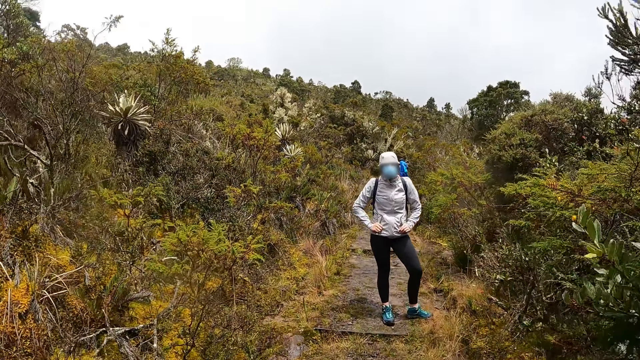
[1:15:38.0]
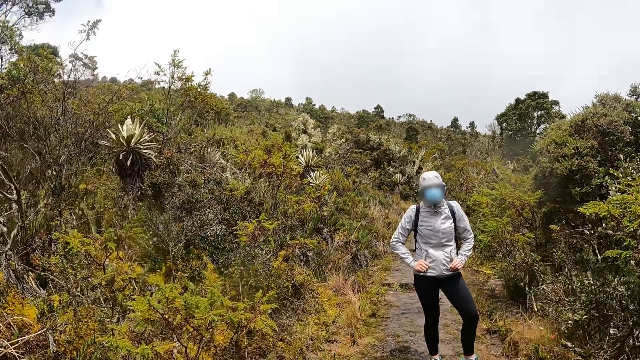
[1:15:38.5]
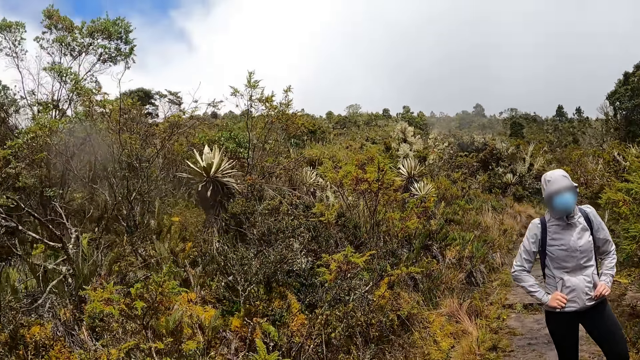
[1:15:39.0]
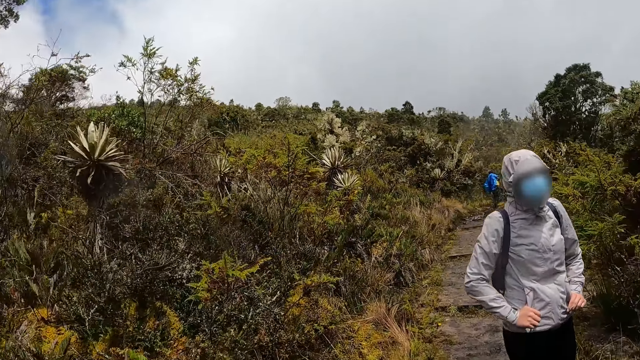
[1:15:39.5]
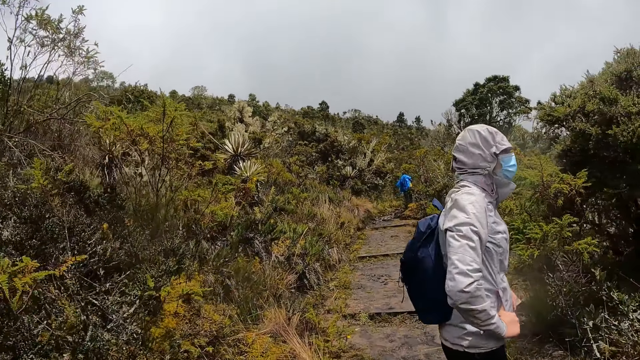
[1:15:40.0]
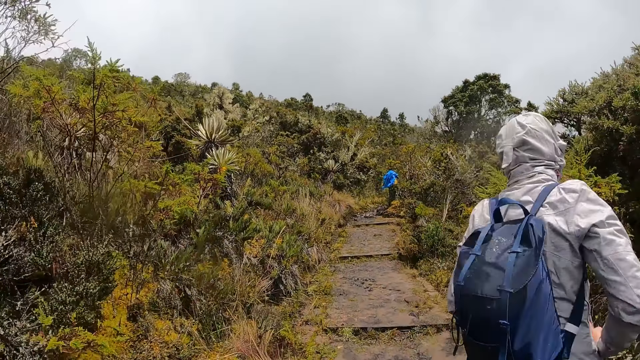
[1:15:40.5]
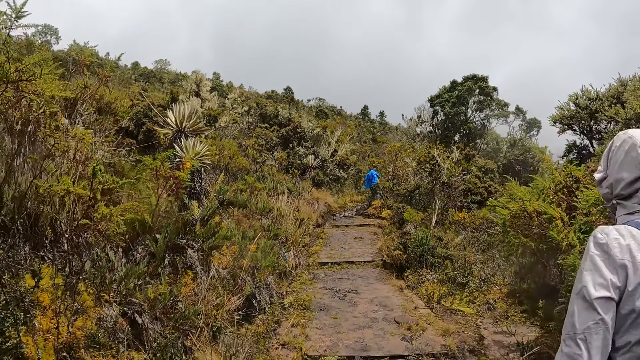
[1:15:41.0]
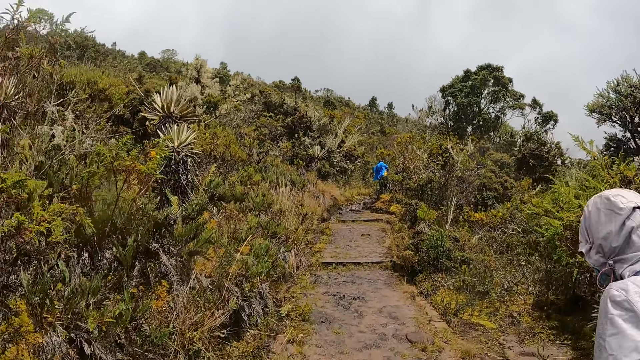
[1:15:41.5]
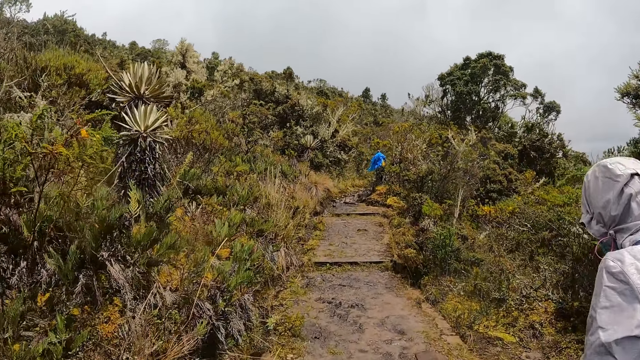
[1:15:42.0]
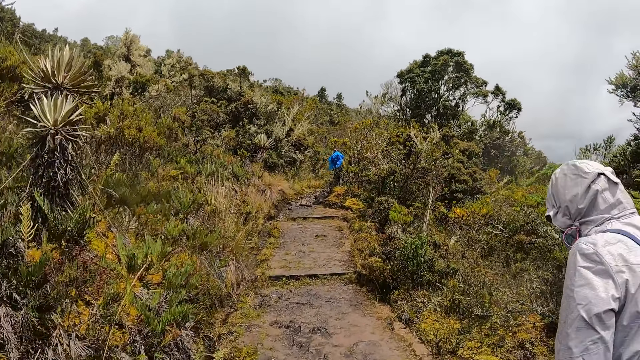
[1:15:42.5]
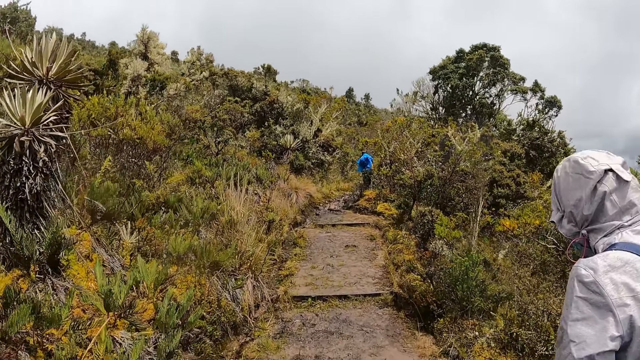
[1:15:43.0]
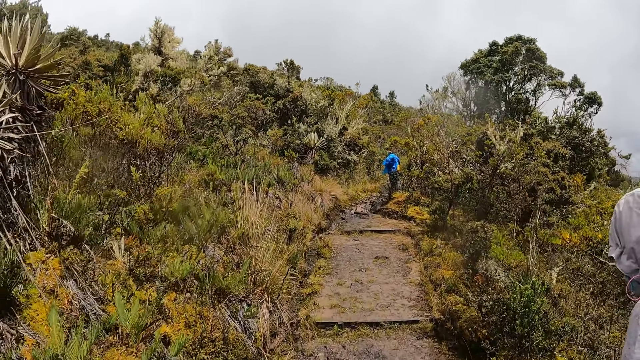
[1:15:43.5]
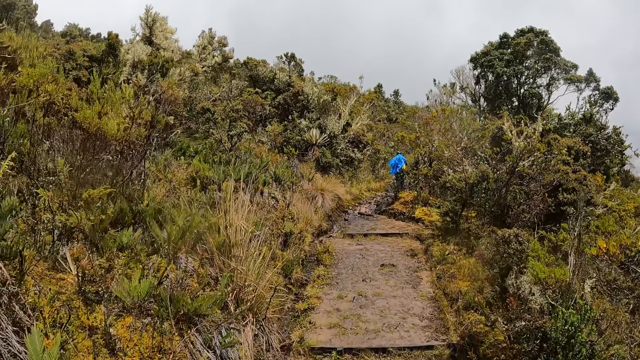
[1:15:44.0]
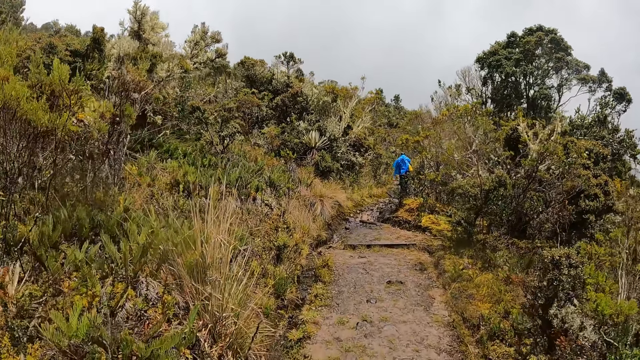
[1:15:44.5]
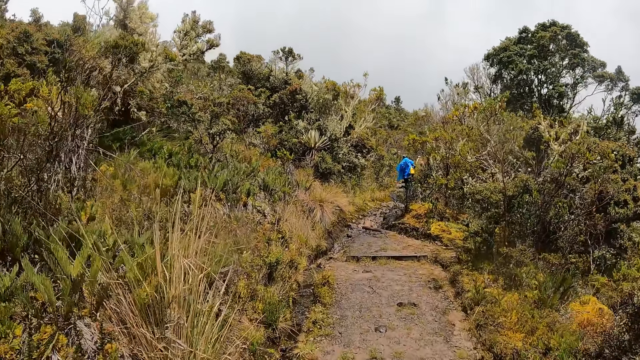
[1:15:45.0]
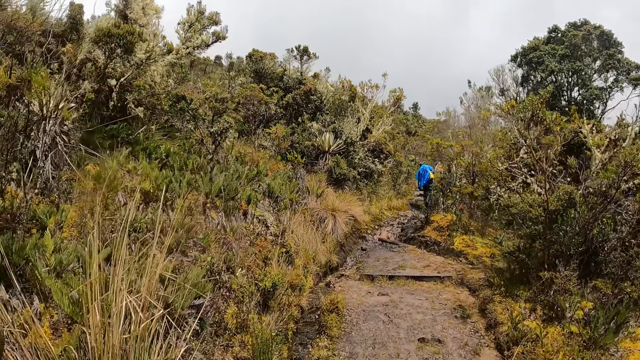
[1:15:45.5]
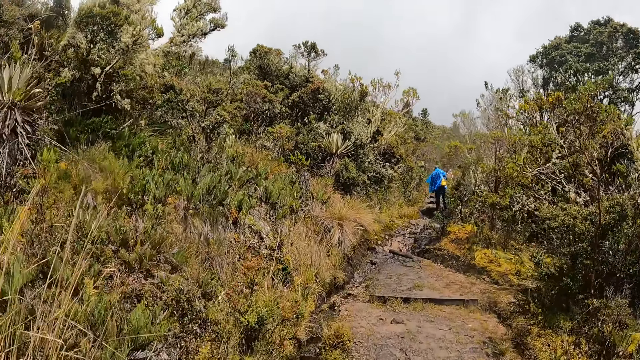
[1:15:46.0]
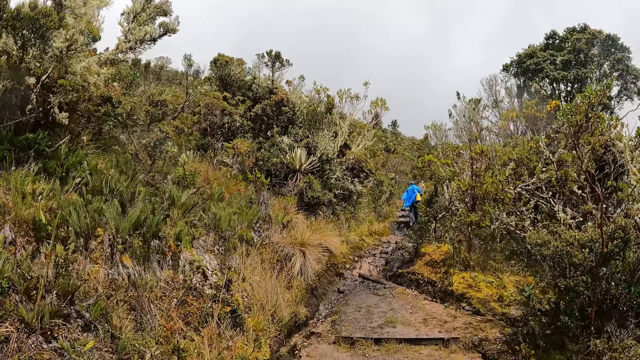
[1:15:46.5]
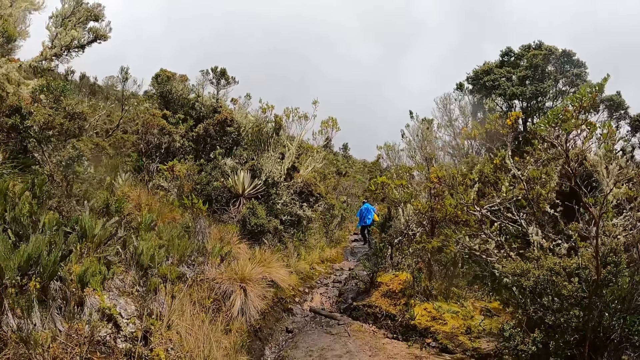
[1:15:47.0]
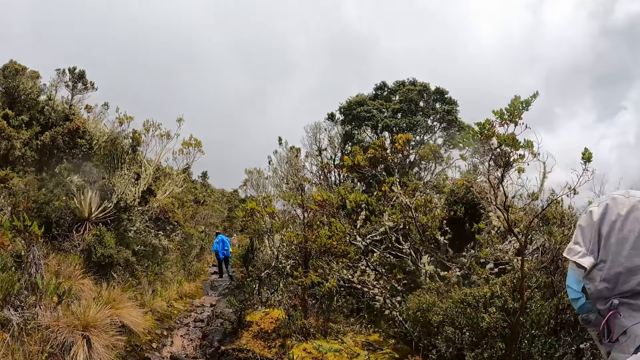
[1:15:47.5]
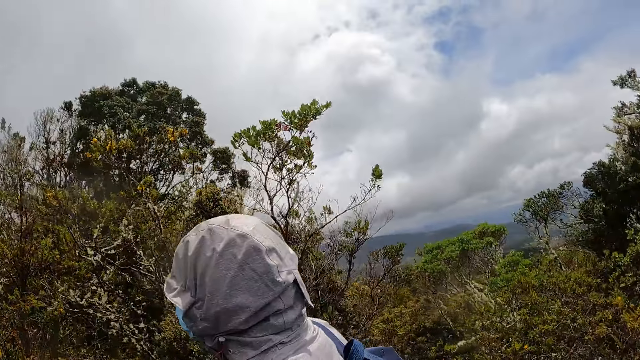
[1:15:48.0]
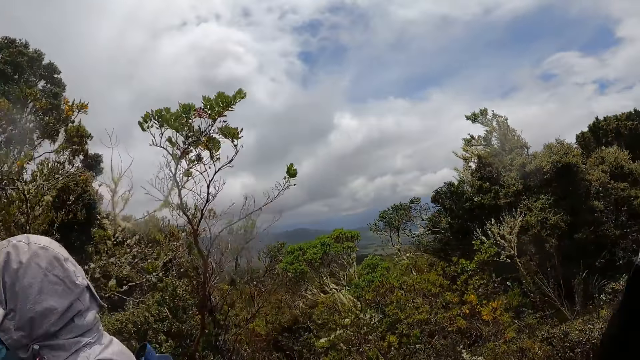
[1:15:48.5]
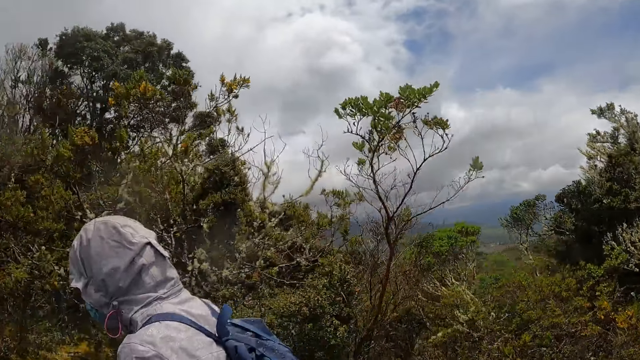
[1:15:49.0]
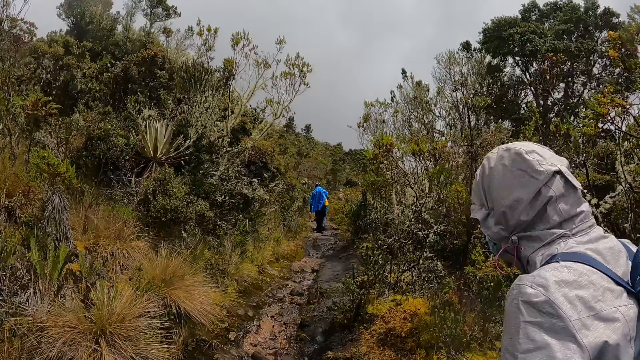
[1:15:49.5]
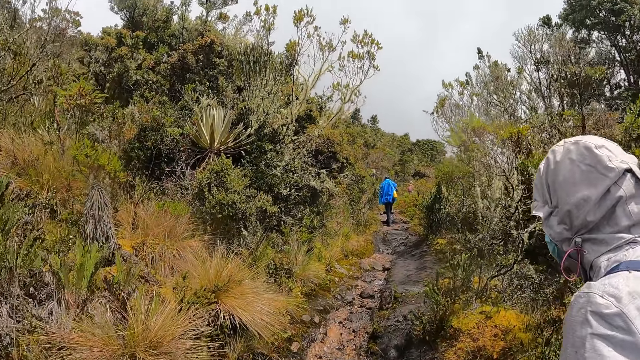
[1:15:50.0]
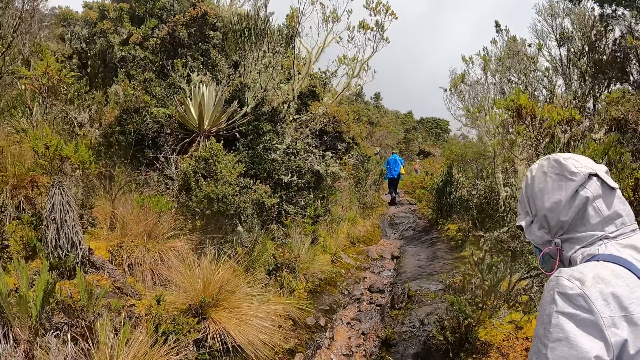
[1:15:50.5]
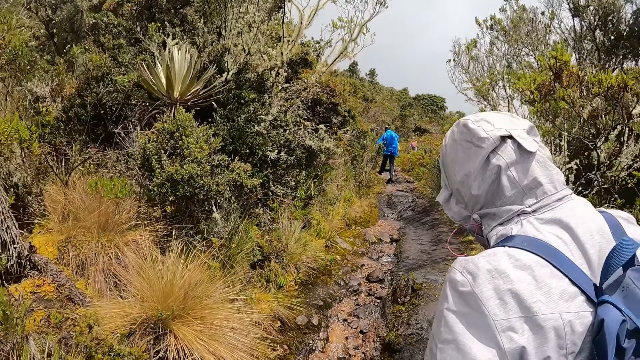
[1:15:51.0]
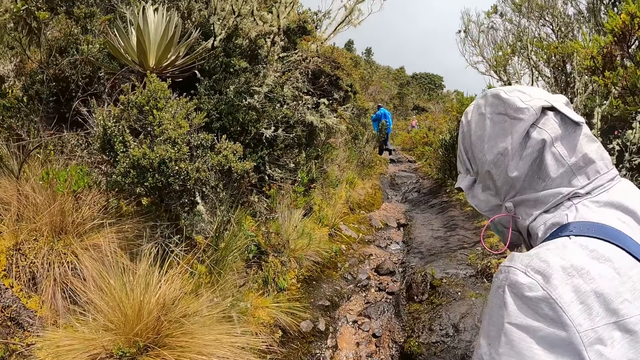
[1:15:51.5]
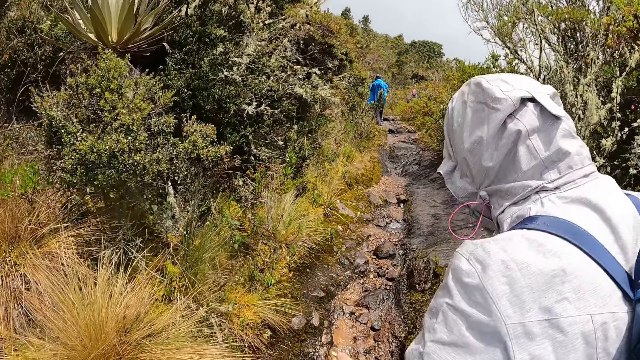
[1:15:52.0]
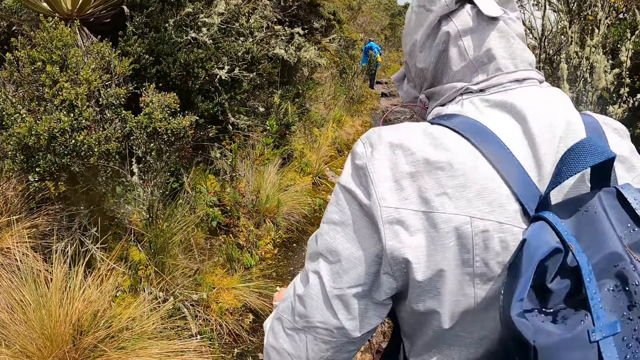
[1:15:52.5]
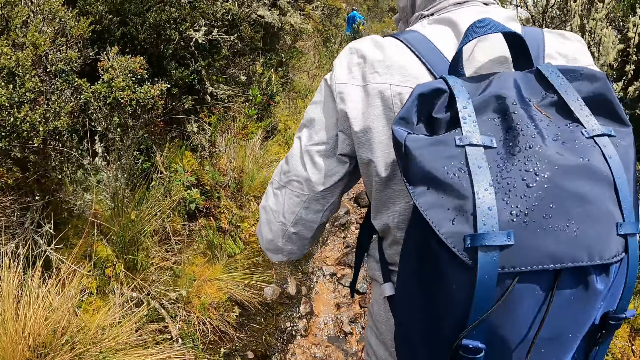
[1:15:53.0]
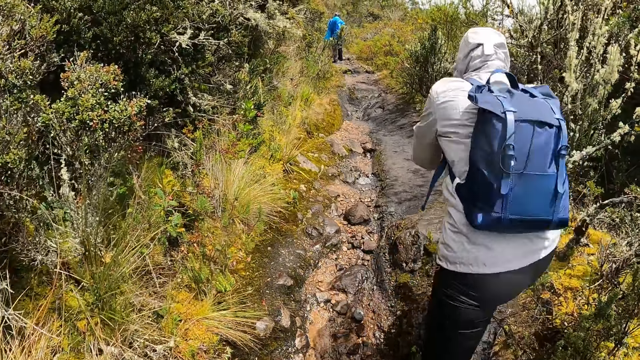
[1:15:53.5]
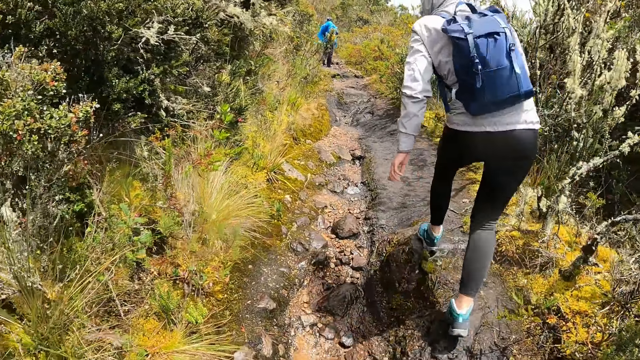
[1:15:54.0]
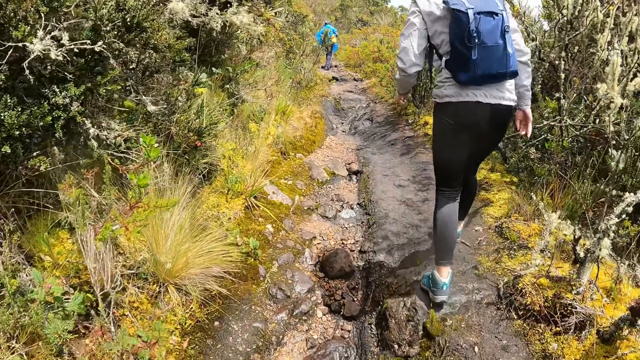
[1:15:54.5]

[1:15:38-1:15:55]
The camera wearer looks at the vegetation. They walk on the trail.

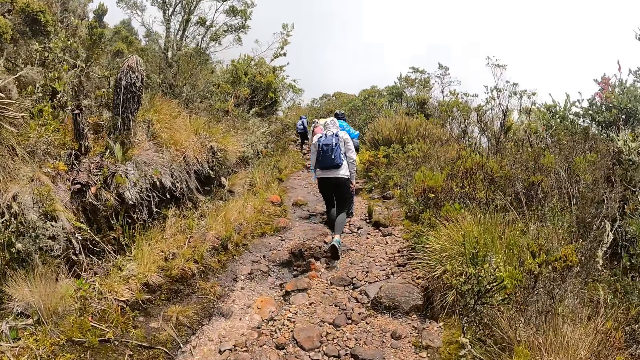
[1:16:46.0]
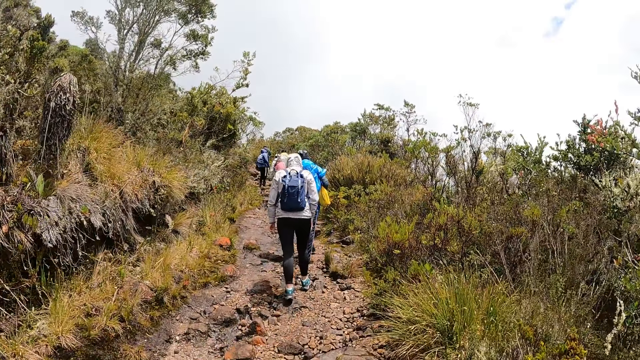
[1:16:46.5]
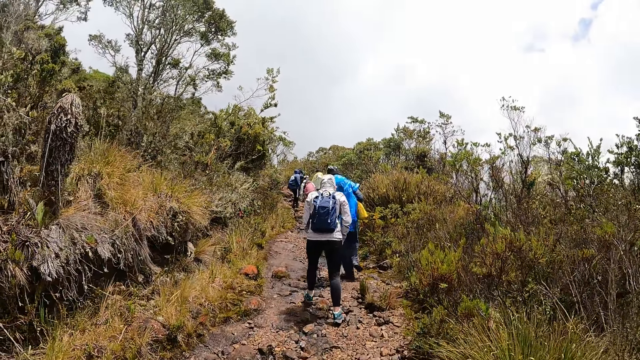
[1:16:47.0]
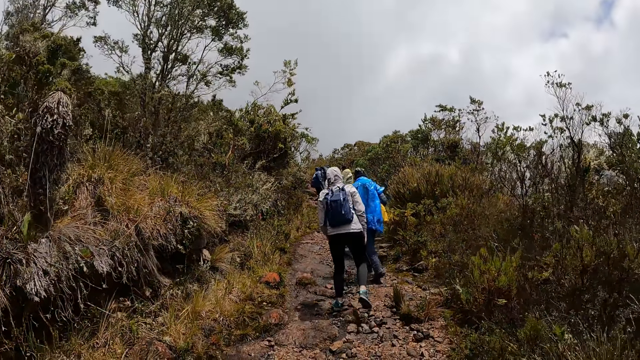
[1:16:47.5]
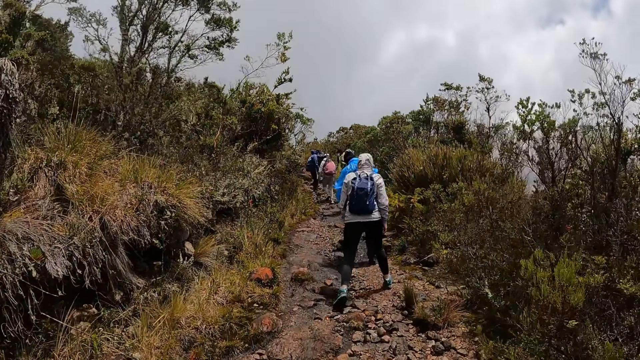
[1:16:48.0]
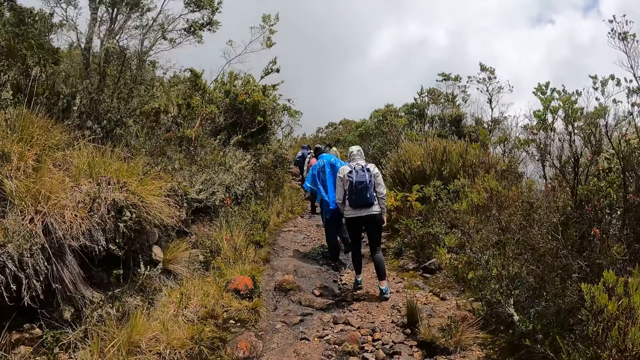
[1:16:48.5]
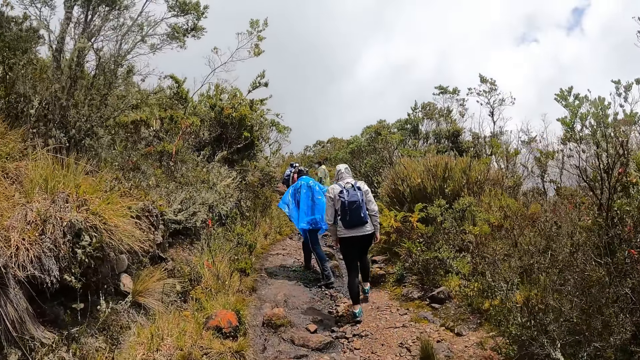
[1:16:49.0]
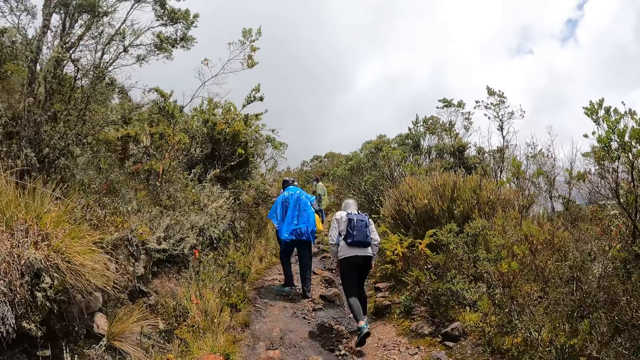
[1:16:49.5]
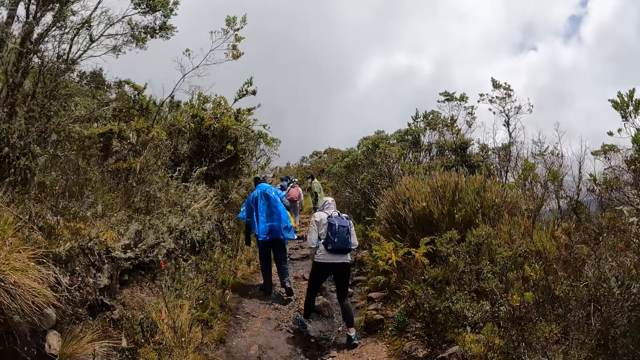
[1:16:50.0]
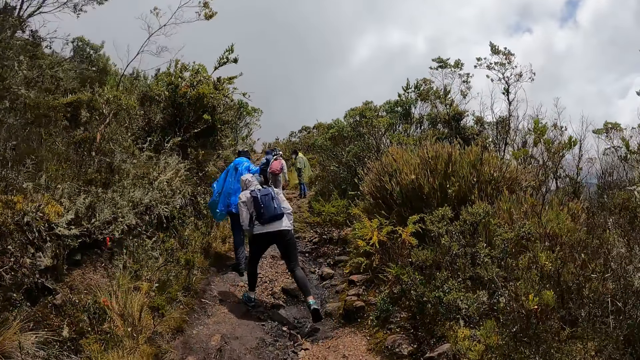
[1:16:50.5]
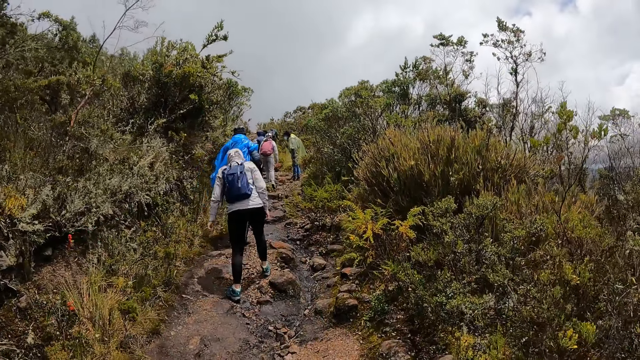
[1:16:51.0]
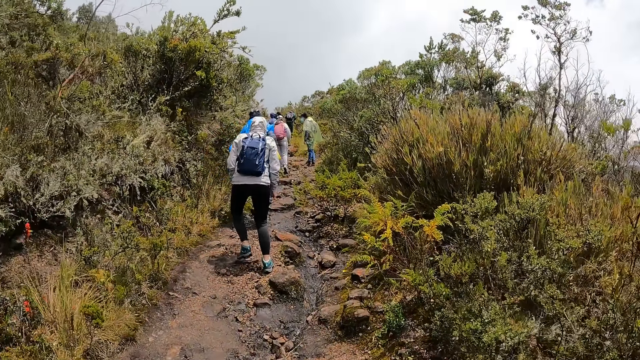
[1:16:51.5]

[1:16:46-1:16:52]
A man stops.
